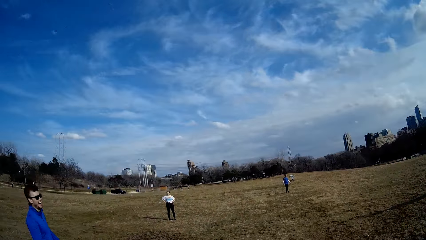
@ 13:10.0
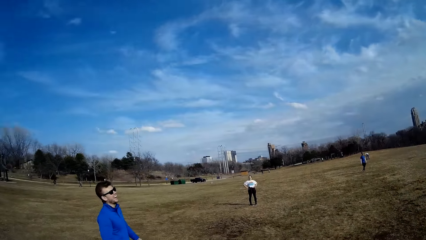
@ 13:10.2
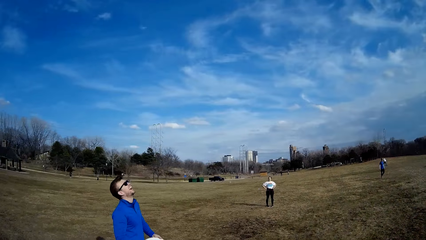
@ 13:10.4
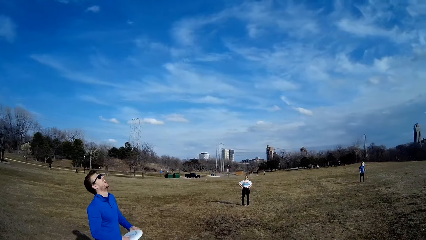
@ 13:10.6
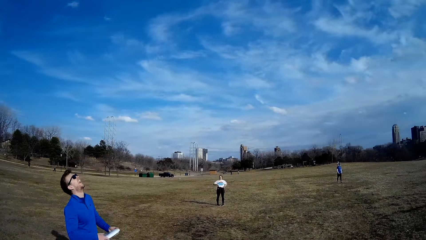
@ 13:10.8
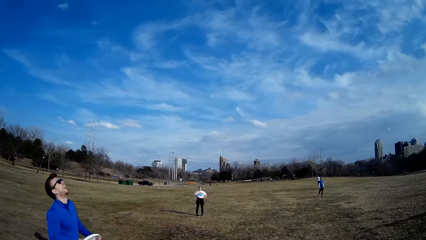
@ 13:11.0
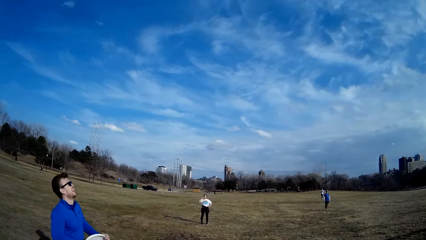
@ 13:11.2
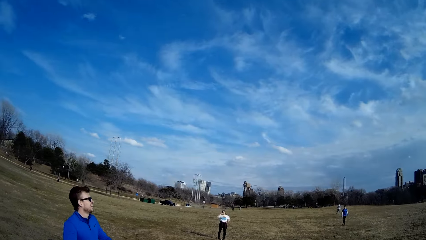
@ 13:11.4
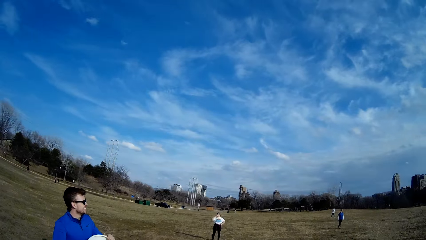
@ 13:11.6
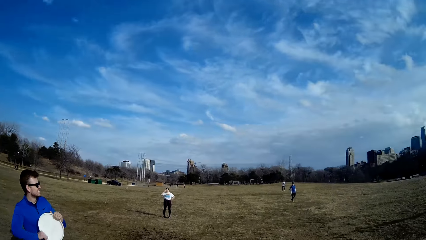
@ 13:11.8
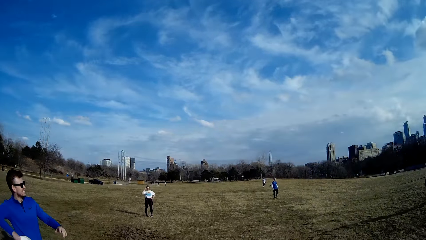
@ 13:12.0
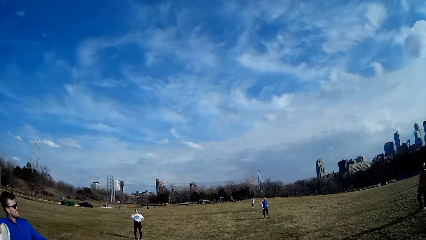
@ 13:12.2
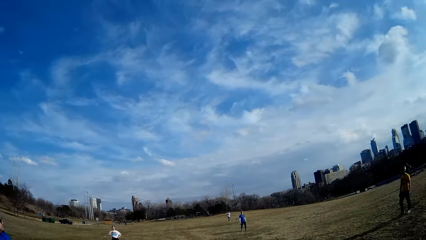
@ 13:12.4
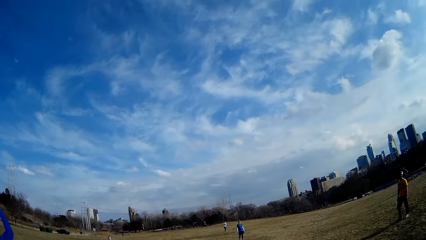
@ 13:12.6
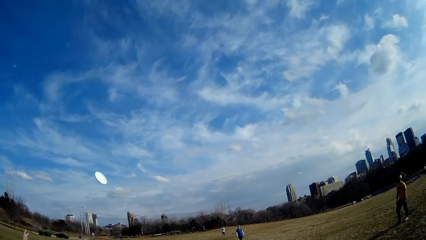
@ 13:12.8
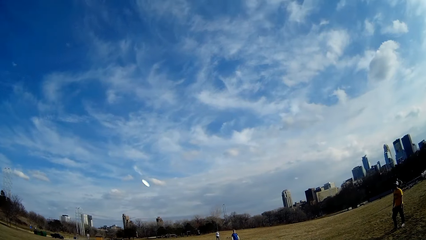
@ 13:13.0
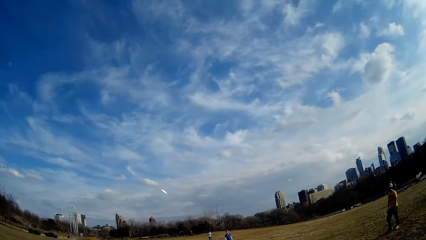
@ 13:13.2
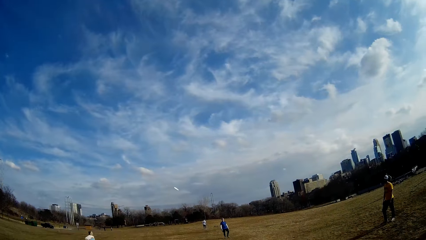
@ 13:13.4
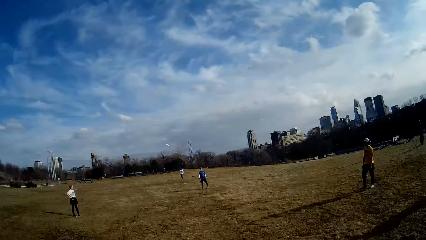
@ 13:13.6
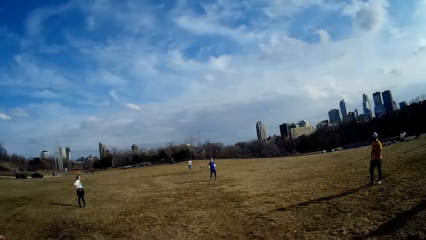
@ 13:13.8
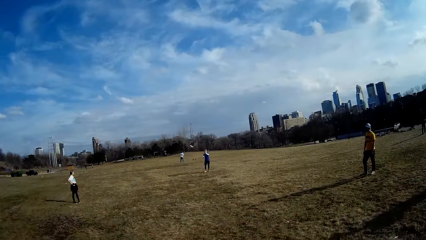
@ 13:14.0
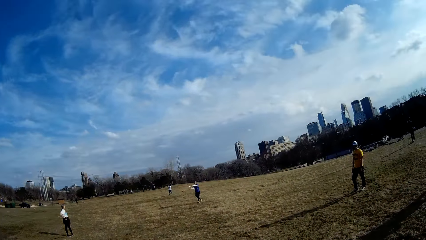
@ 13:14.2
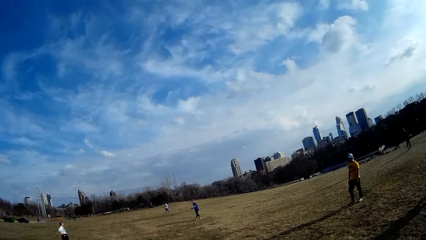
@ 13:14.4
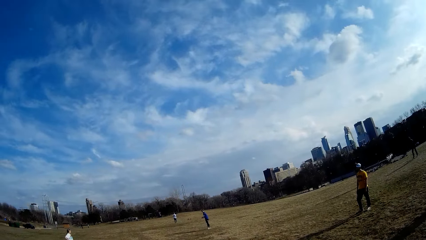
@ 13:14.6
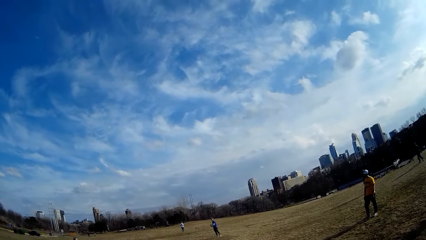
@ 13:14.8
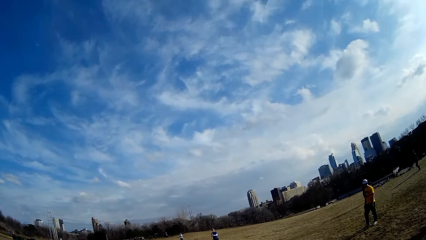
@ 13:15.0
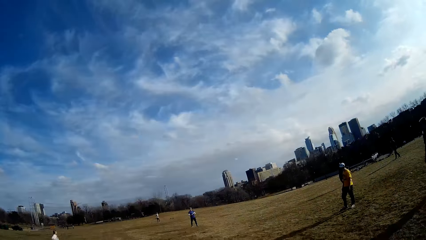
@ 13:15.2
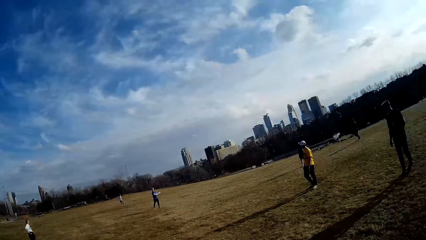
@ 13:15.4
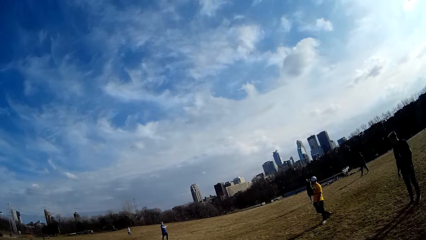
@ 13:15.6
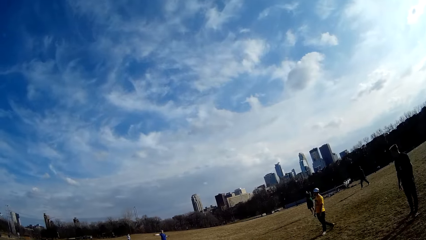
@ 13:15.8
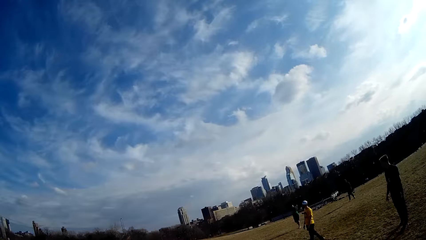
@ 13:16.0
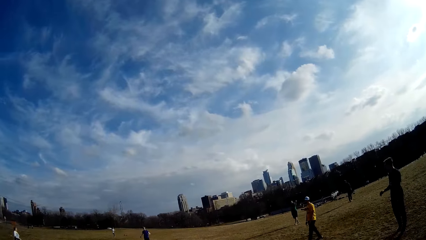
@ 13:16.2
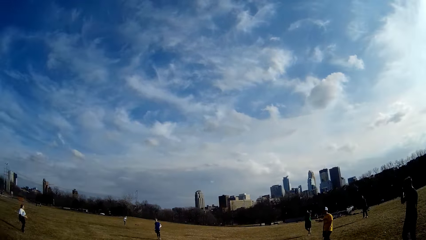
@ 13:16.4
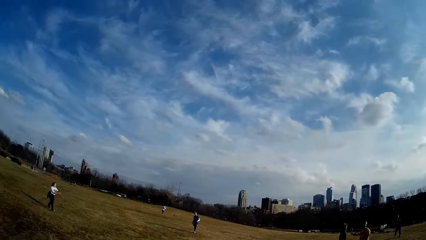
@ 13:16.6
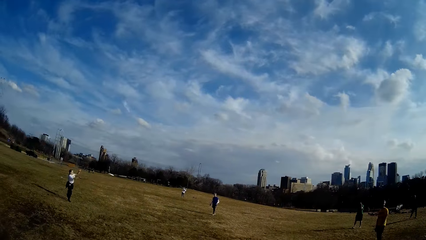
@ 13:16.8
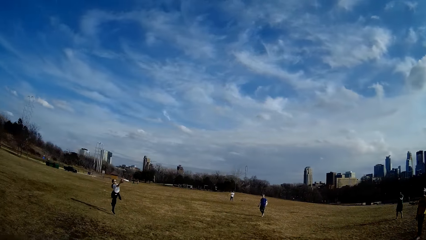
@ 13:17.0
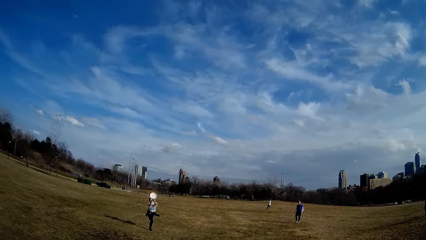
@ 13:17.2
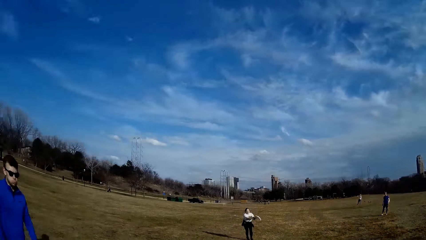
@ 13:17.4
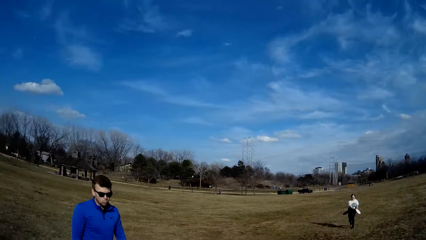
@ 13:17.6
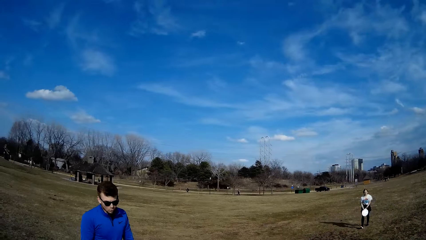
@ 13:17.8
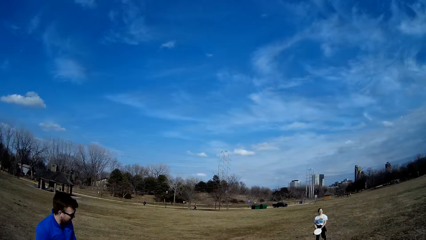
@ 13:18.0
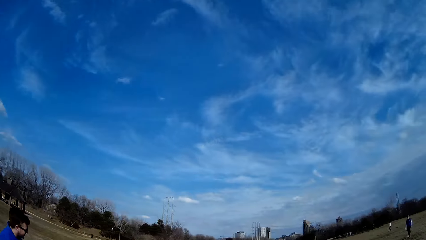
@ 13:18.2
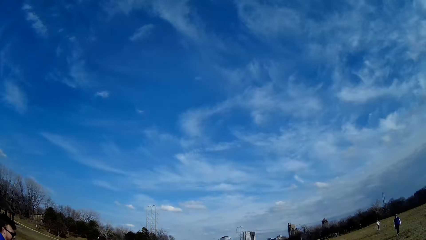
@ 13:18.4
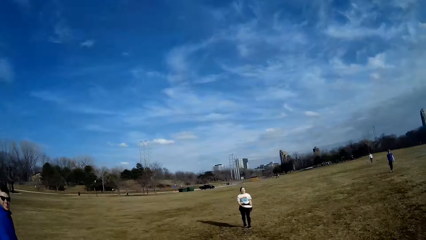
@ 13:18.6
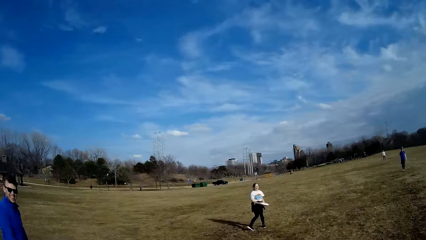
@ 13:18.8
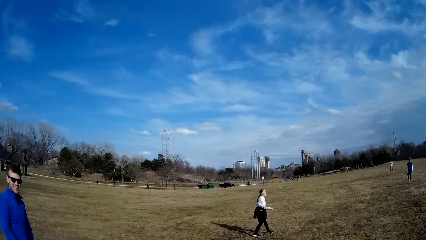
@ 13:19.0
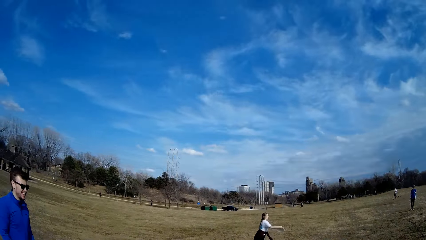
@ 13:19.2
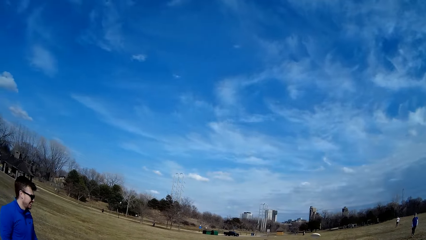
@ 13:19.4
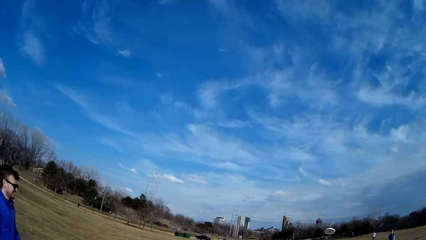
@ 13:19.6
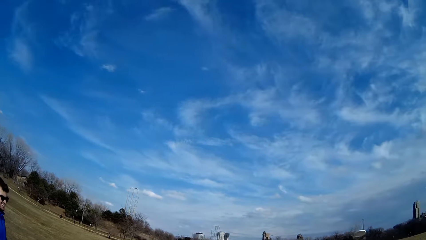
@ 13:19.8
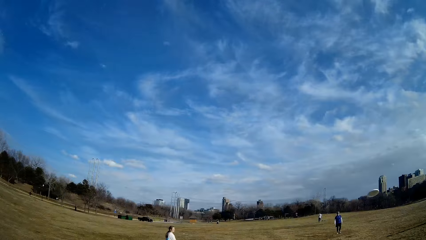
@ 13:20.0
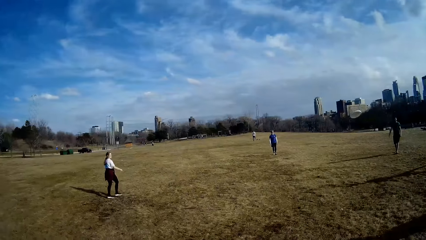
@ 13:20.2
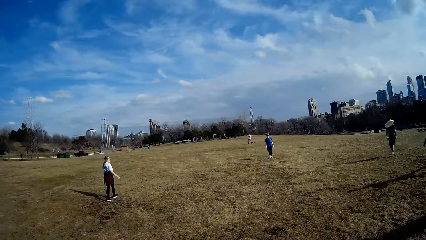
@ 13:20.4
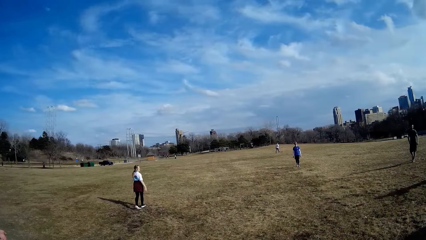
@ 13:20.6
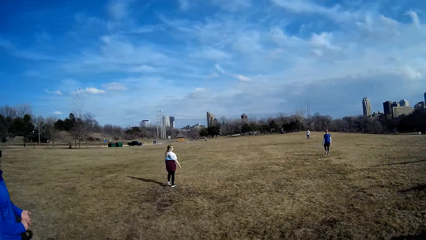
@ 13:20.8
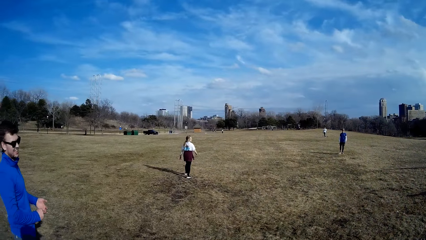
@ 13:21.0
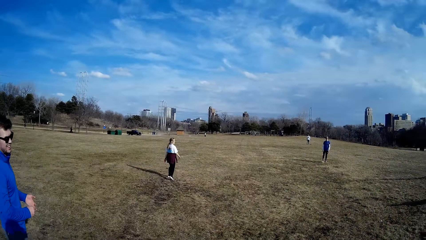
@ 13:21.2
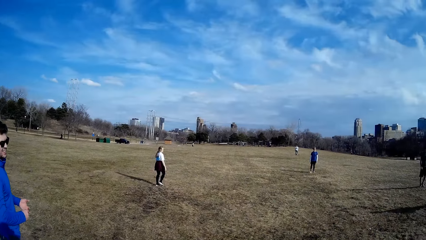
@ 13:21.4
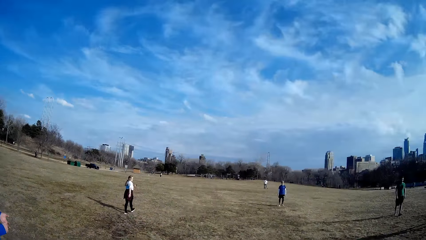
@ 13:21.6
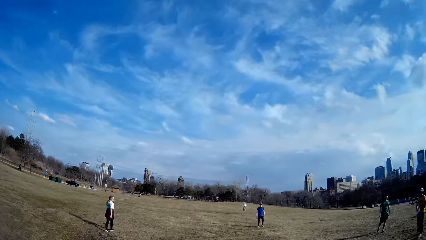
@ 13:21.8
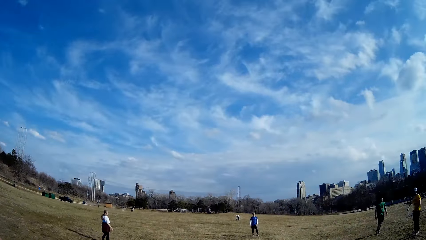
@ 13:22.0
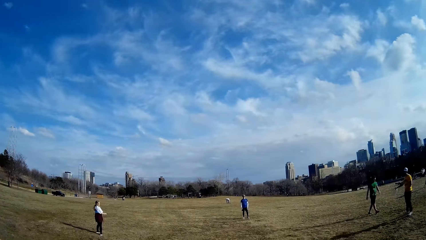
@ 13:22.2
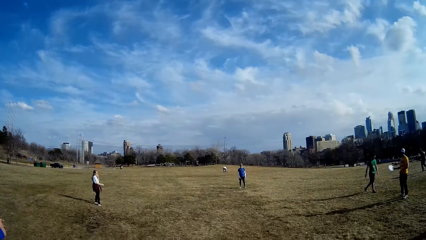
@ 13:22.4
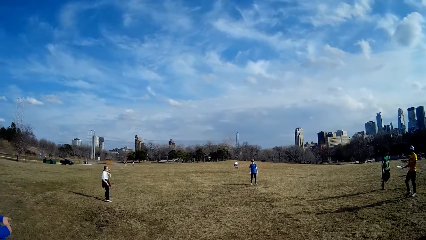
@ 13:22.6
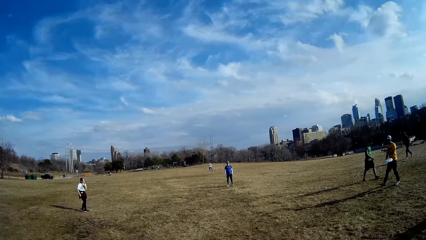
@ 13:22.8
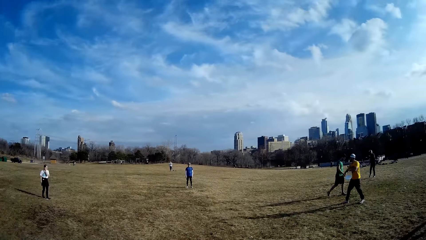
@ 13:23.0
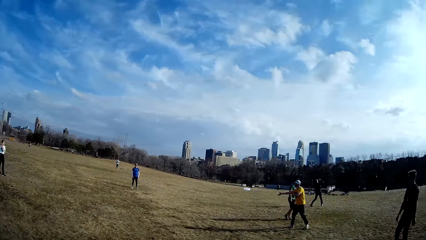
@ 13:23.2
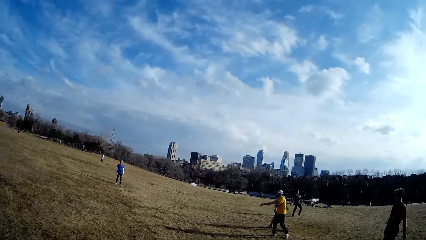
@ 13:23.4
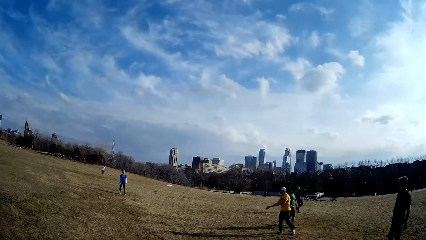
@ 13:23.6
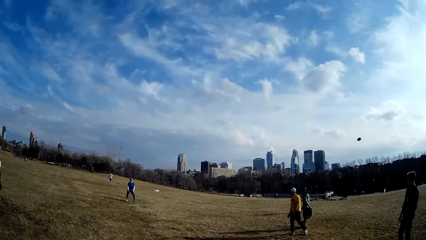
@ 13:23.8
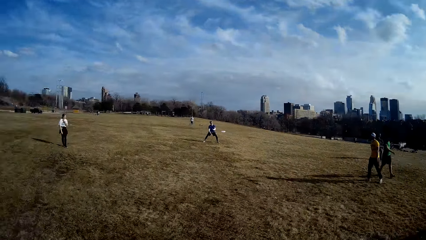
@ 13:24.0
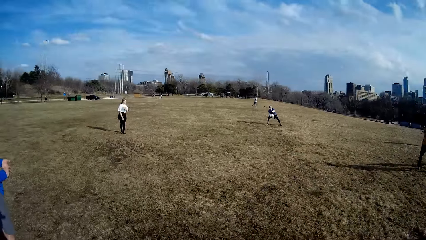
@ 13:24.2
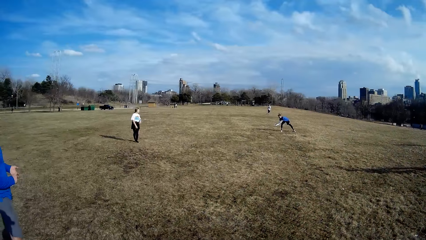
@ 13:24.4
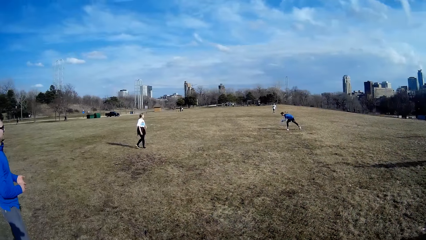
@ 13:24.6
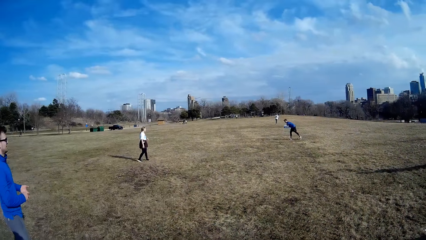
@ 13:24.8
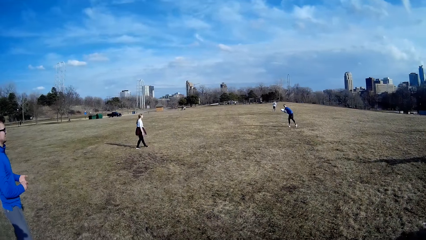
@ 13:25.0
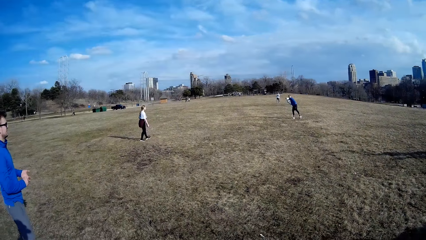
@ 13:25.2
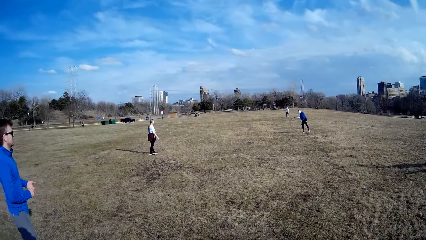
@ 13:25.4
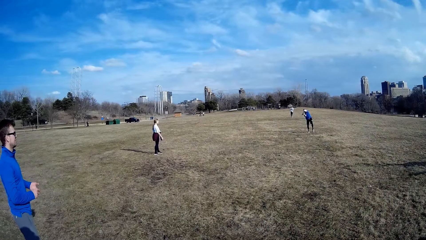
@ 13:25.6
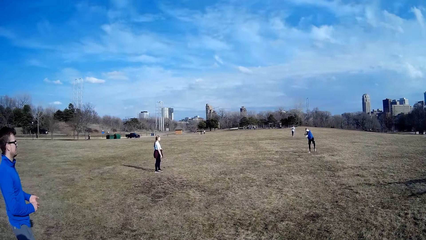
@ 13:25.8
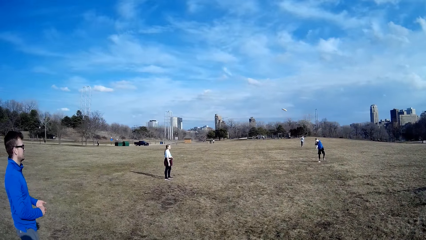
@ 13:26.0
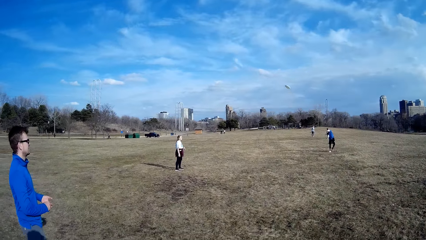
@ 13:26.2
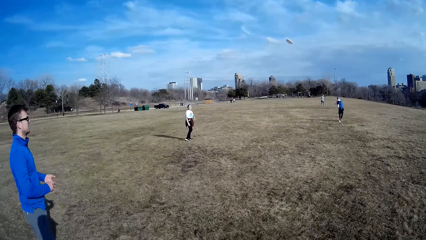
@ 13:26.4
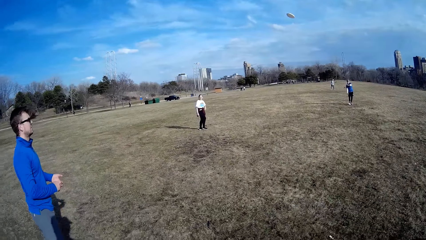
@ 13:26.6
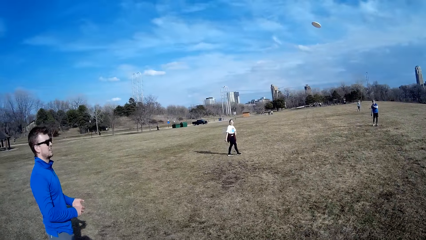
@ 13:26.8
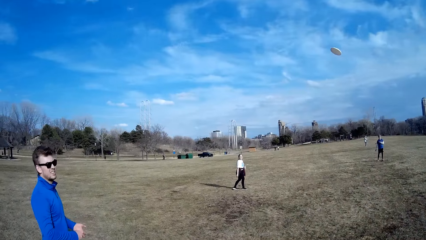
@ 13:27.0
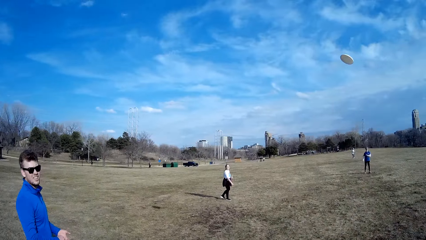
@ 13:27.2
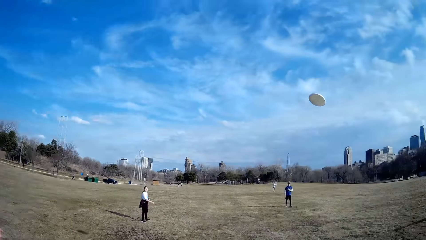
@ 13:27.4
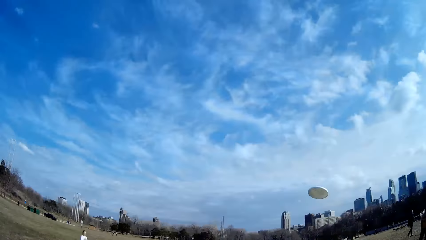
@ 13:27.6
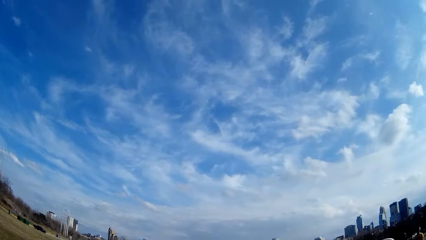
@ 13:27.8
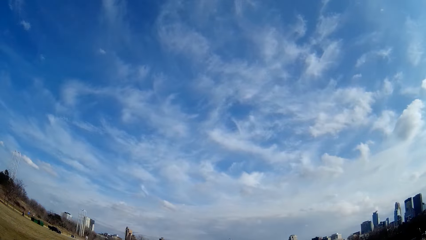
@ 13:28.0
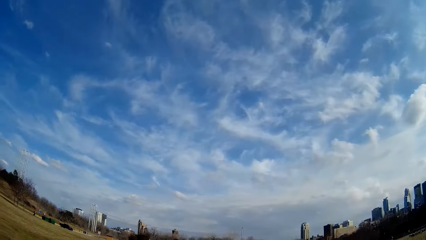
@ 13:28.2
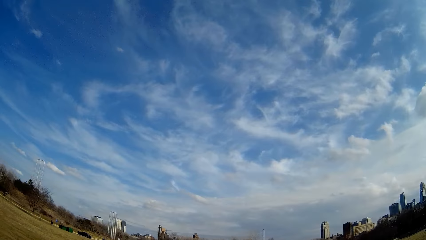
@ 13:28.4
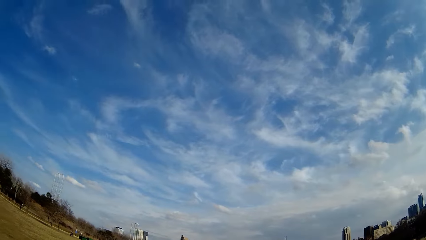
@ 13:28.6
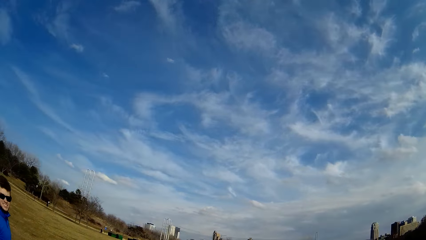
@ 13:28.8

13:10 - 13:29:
A man catches the flying disc with both hands. A woman catches the flying disc with both hands. Another man holds the flying disc in his hand and throws the flying disc. The first man catches the flying disc with both hands and throws the flying disc.
